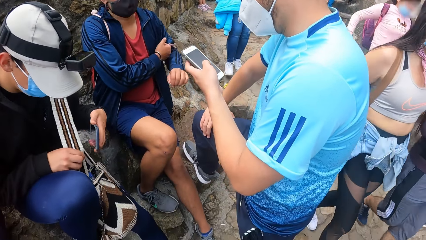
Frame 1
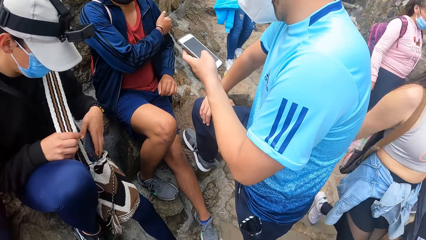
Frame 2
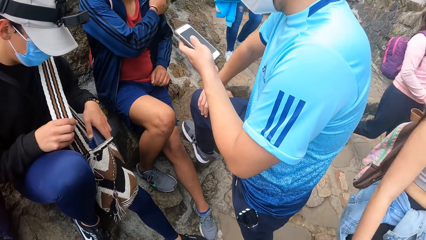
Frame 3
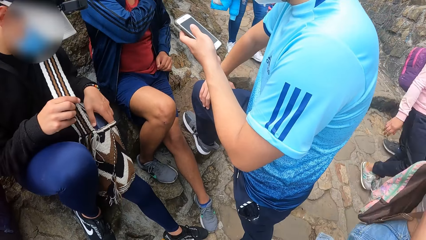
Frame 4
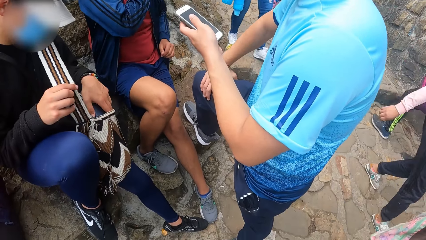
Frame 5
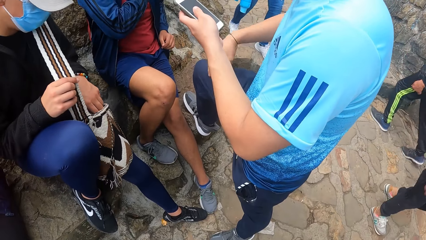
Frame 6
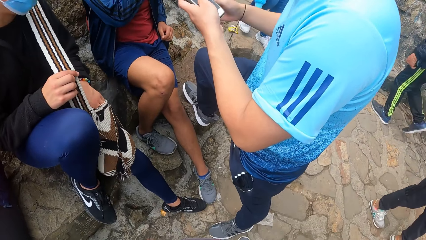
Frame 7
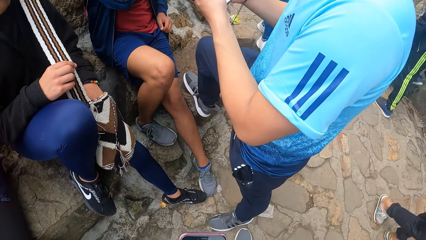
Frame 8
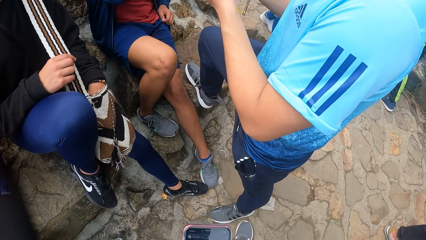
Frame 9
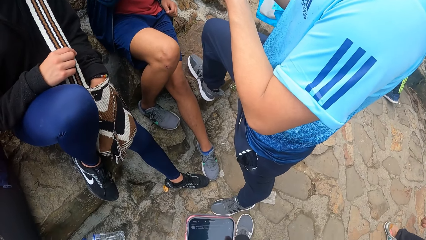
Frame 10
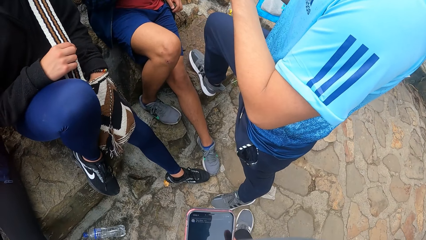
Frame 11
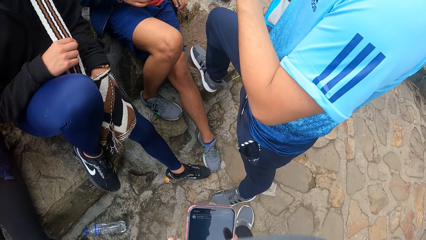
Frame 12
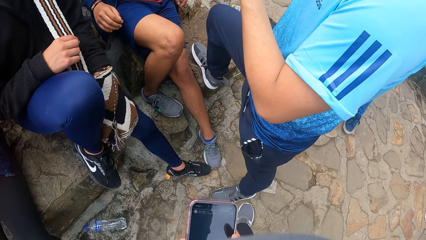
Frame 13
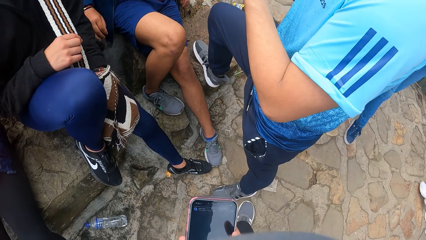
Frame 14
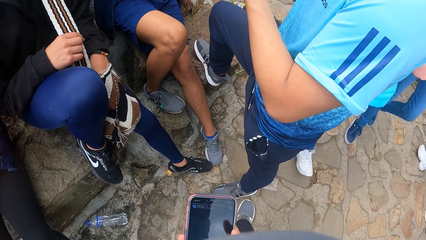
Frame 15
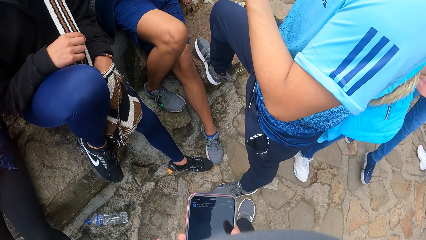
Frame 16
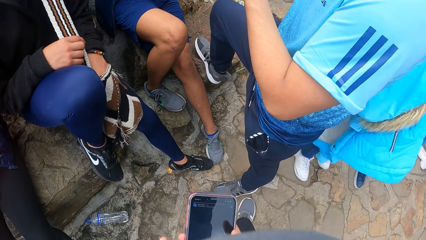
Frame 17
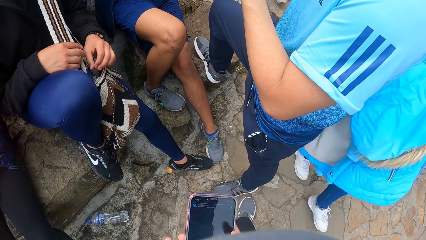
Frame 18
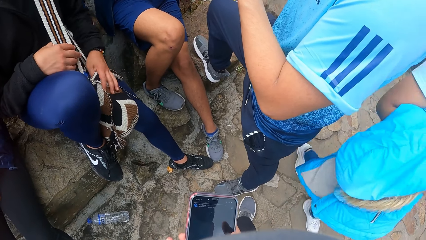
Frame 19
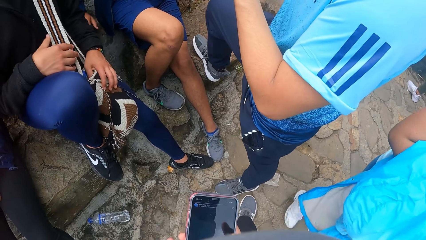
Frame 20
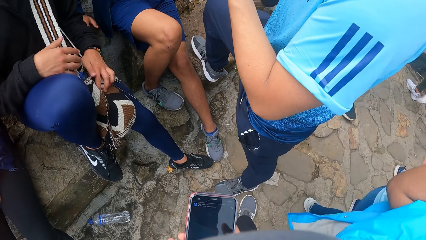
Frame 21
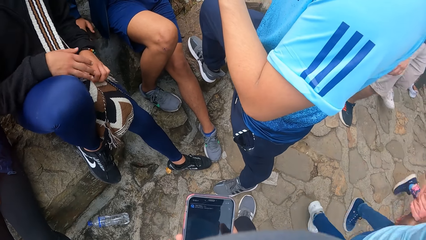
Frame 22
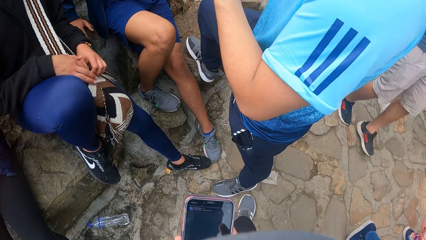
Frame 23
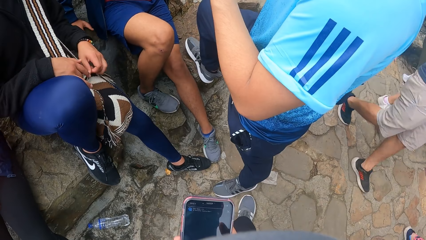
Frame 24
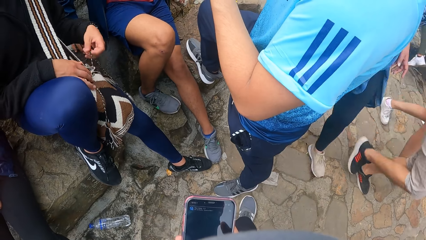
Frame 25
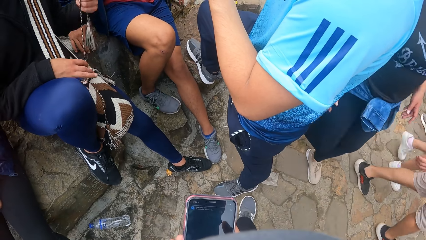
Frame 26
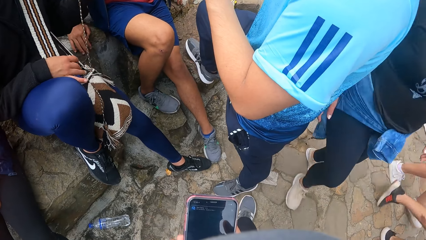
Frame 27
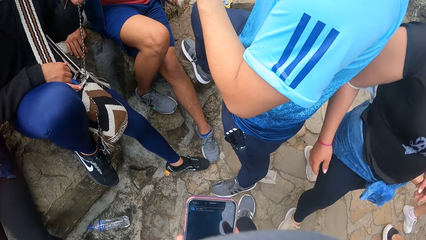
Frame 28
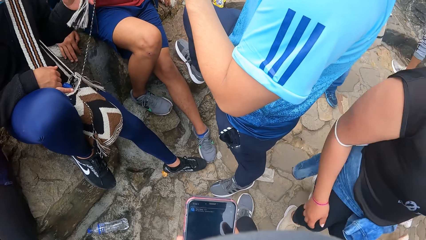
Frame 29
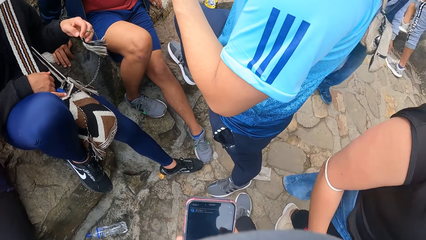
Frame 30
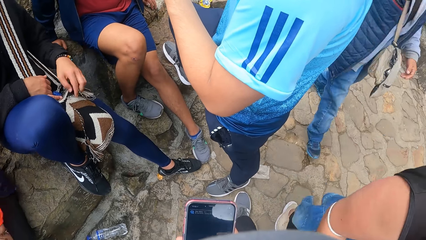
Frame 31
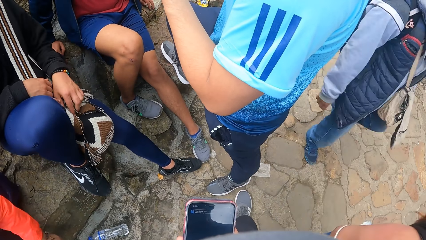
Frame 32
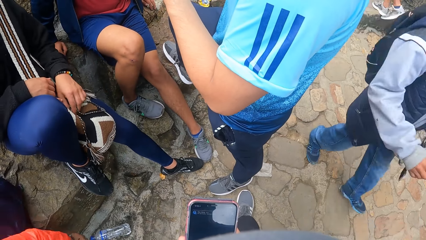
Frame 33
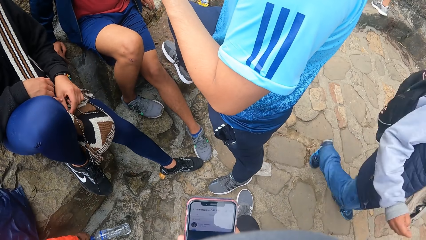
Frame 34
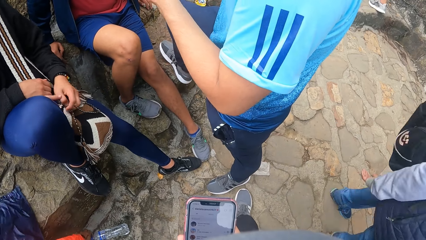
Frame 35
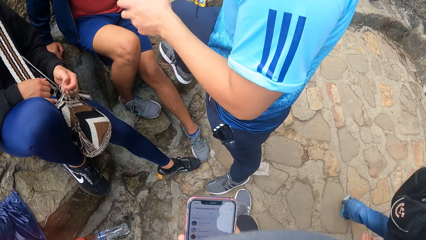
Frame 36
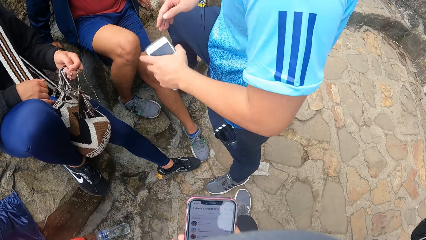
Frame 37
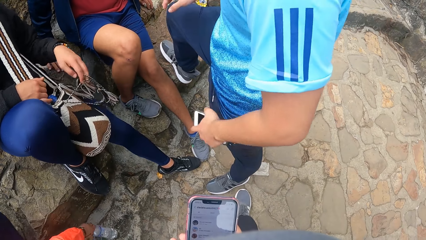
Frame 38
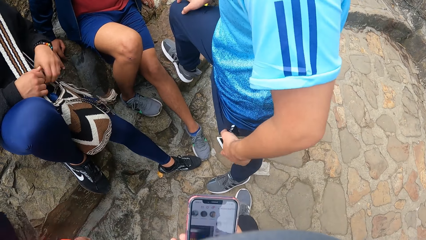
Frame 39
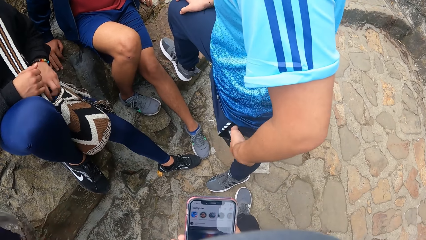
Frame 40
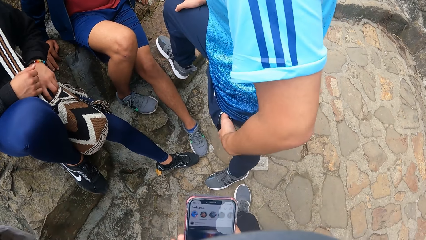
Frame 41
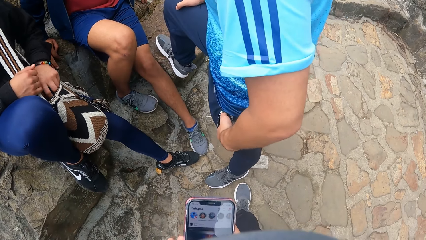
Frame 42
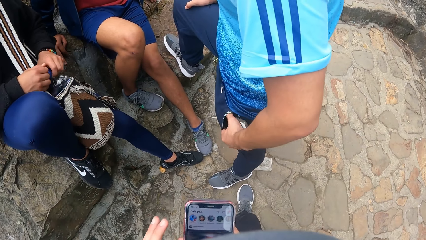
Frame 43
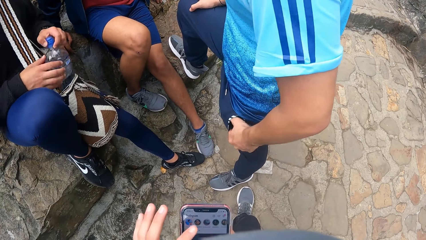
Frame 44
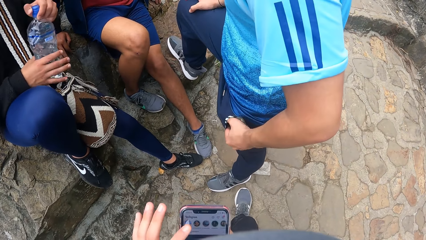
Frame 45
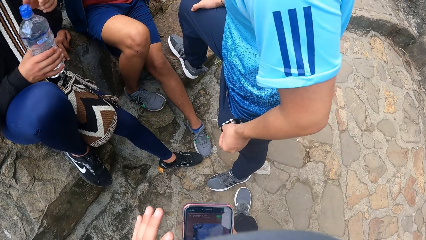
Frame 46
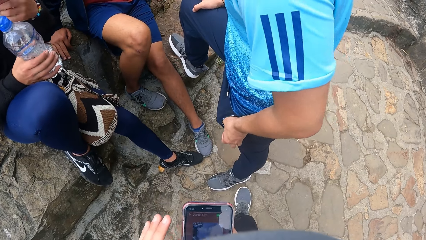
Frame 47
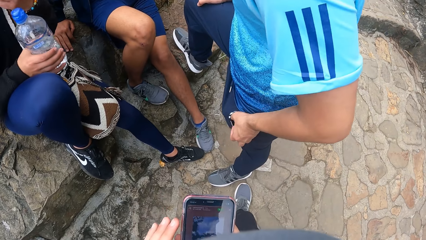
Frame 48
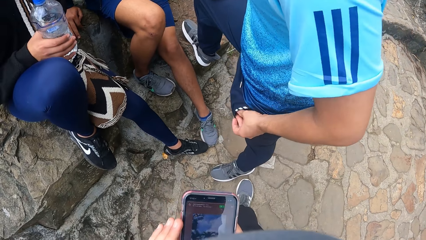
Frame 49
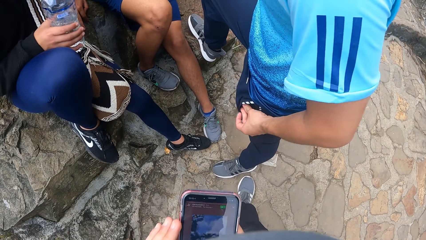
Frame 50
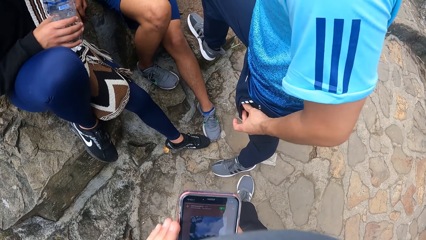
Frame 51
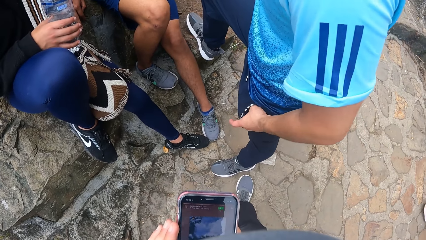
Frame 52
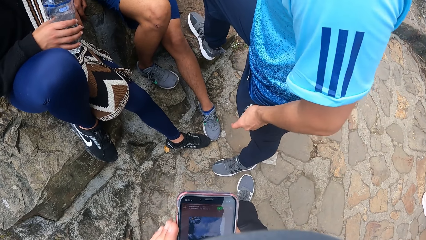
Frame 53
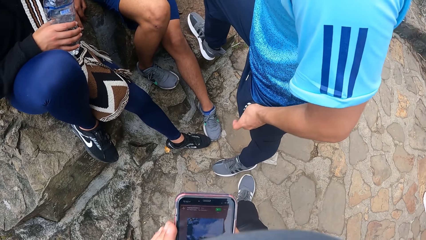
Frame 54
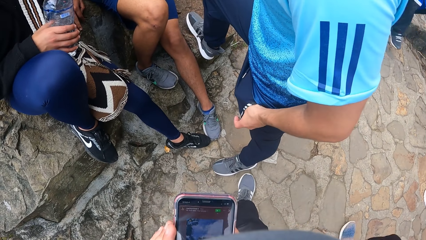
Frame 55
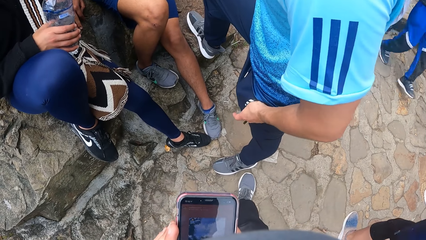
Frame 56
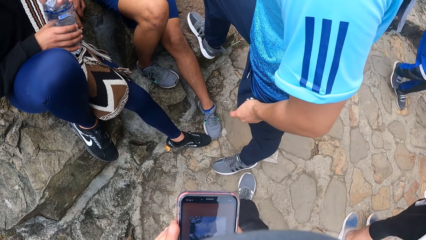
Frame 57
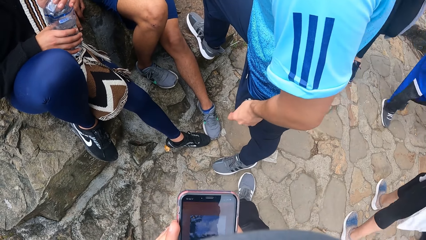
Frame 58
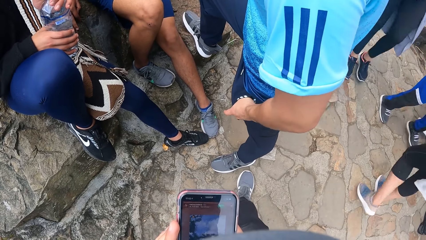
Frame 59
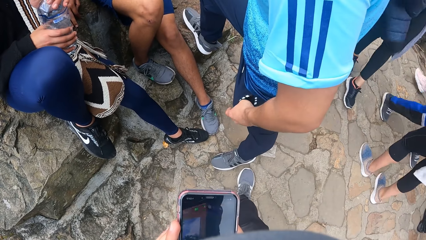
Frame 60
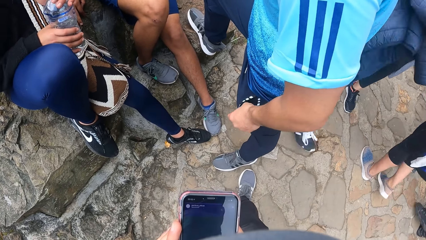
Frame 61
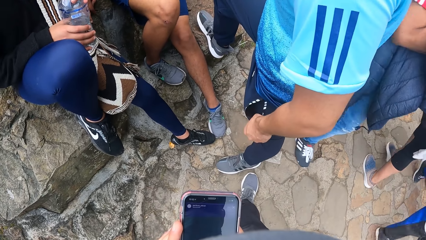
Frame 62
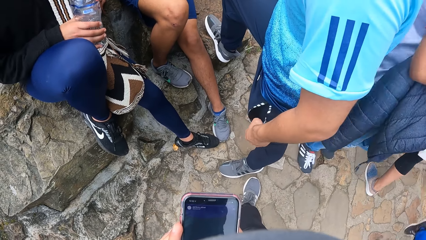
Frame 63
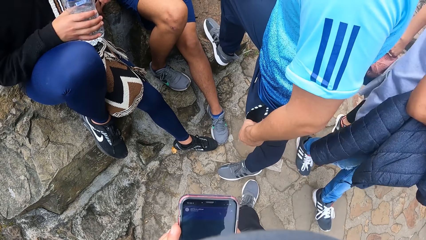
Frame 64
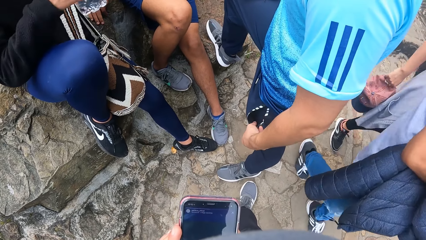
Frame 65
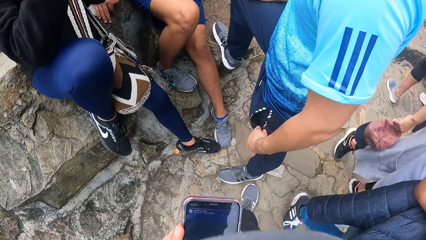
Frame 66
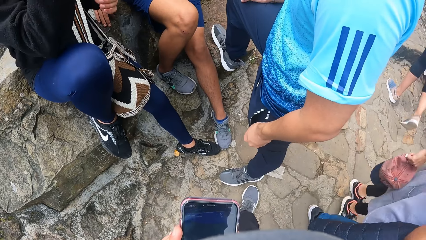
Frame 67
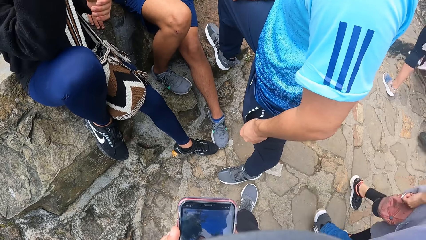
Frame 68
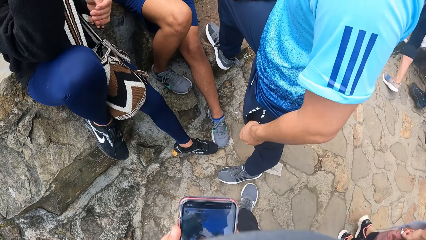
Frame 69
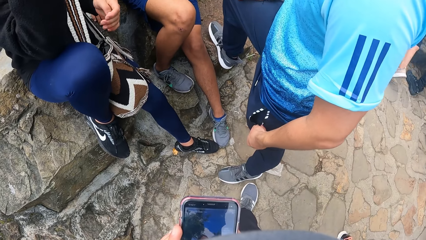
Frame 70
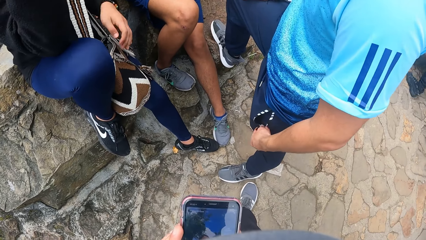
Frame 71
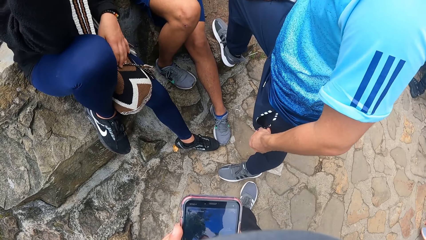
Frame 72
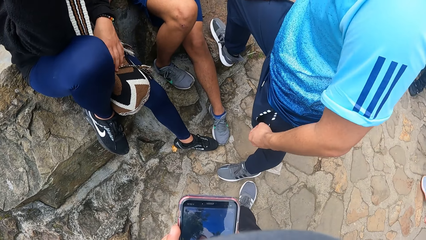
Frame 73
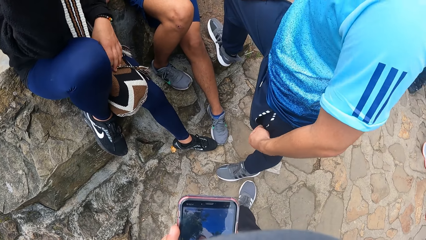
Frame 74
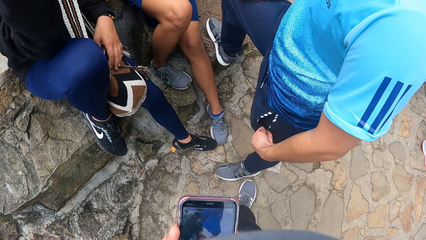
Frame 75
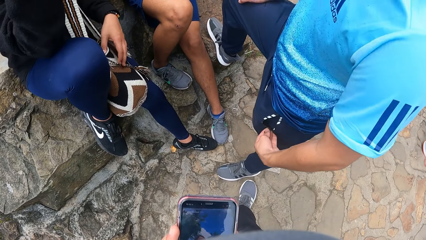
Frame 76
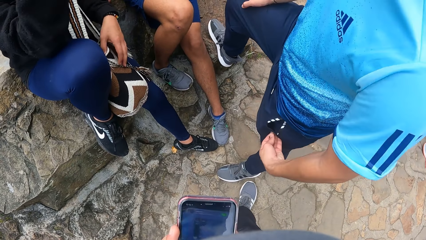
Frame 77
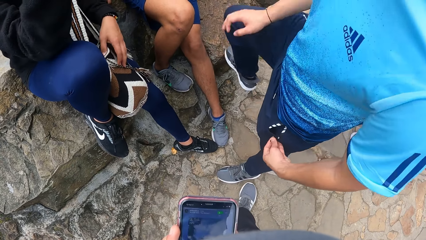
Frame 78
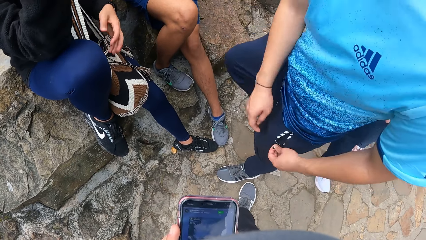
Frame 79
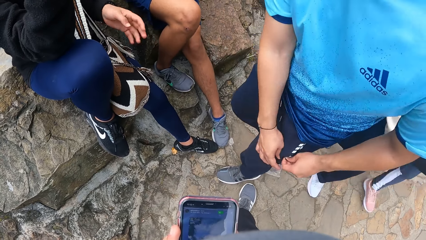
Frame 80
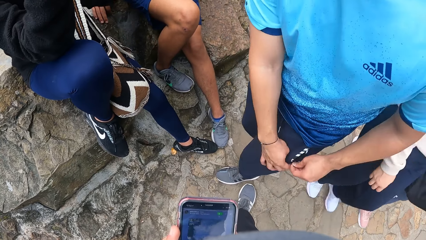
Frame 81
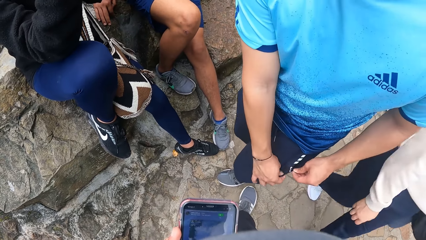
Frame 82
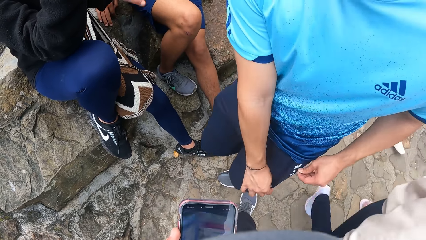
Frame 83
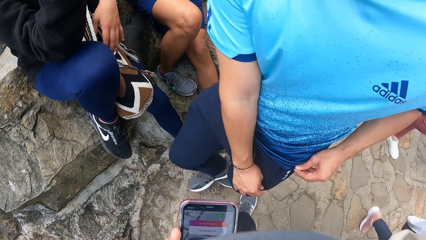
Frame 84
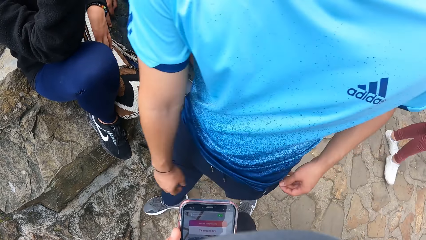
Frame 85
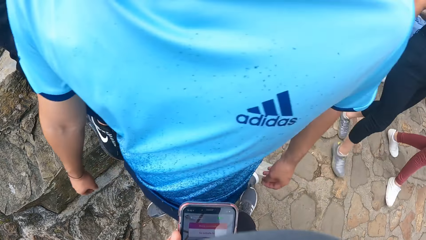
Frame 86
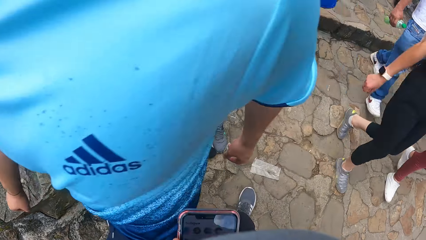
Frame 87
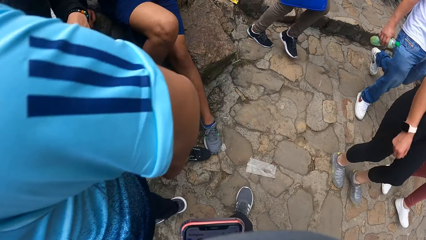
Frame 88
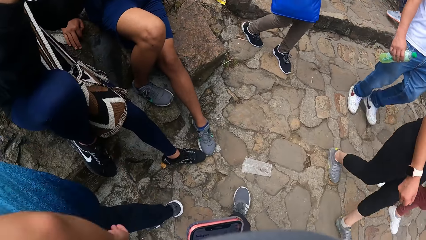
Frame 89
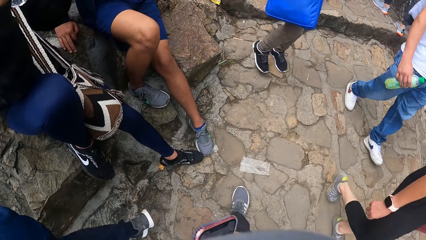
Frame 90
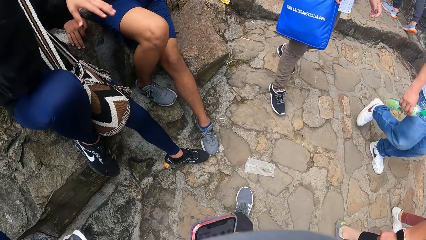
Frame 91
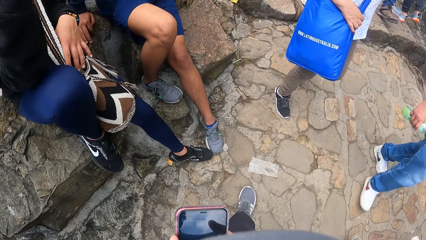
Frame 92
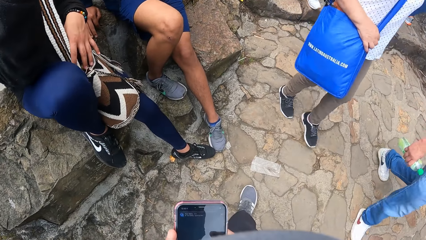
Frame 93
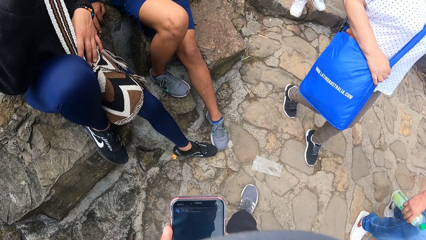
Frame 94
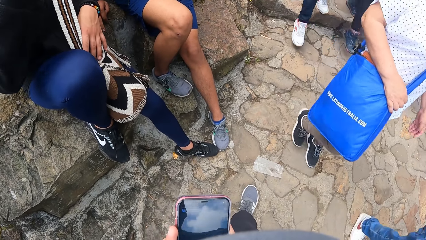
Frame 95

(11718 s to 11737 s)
A man adjusts the bag with his left hand. Another man places the phone in the bag with his left hand. He touches the bag on his thigh with both hands. Another man places the phone in his pocket with his left hand. The second man picks up a bottle of water from the bag with his left hand and holds the bottle of water with both hands. The third man zips his pocket with both hands.
